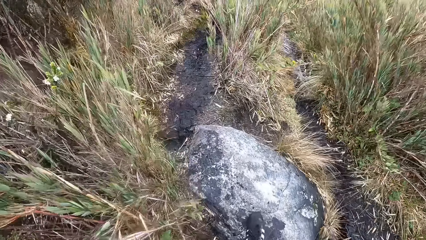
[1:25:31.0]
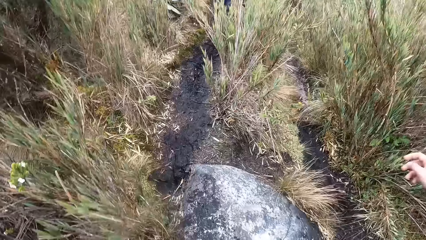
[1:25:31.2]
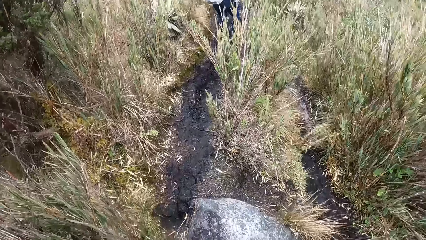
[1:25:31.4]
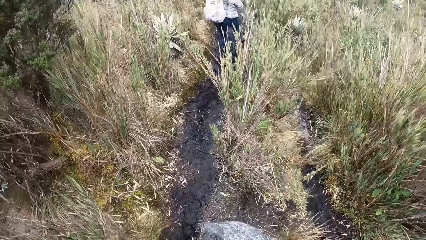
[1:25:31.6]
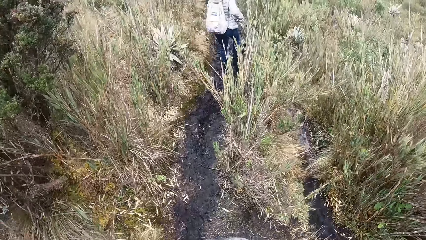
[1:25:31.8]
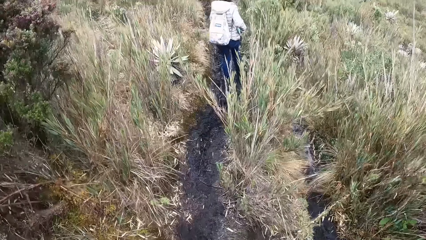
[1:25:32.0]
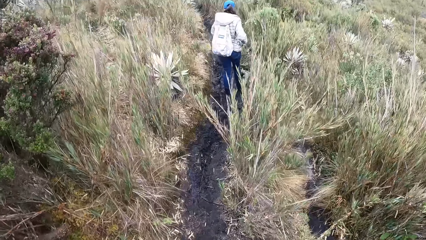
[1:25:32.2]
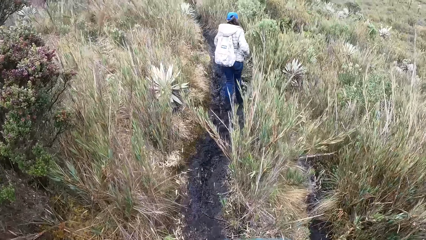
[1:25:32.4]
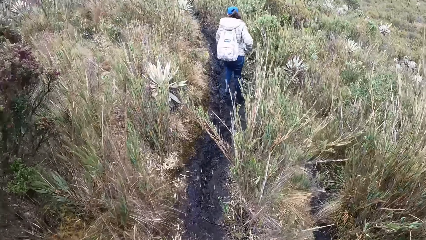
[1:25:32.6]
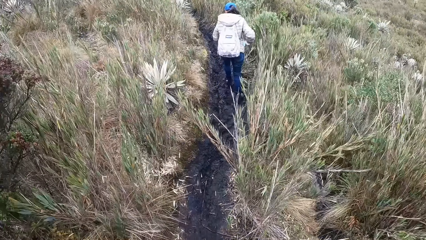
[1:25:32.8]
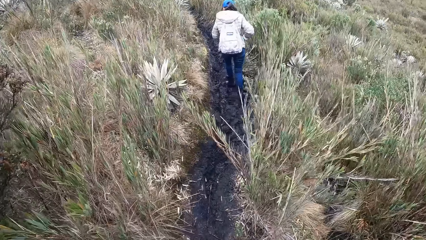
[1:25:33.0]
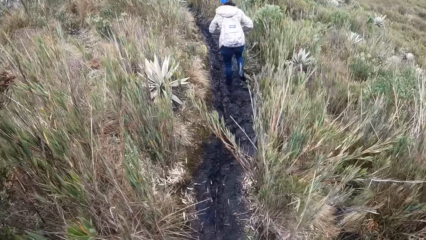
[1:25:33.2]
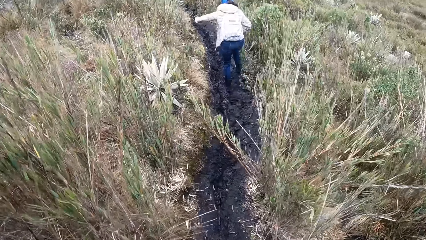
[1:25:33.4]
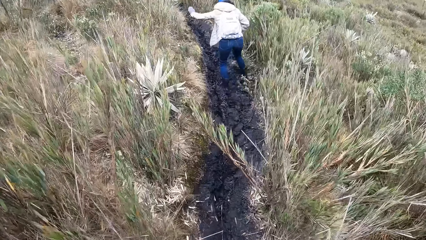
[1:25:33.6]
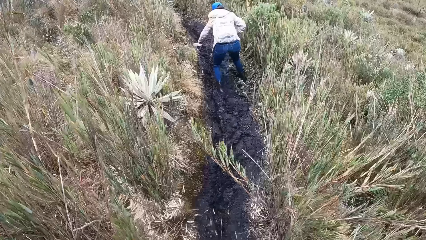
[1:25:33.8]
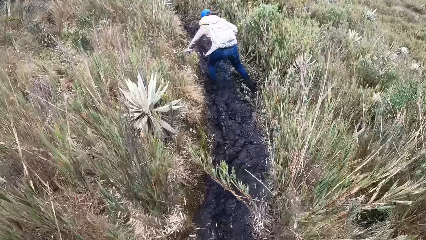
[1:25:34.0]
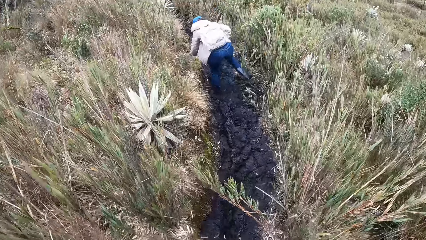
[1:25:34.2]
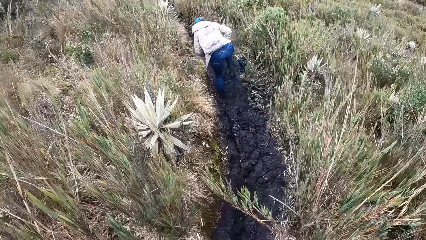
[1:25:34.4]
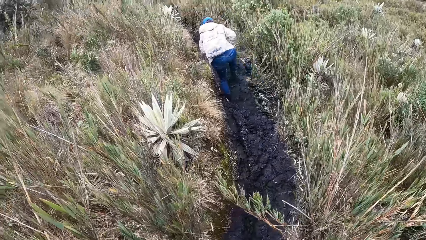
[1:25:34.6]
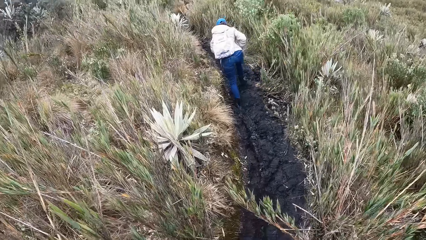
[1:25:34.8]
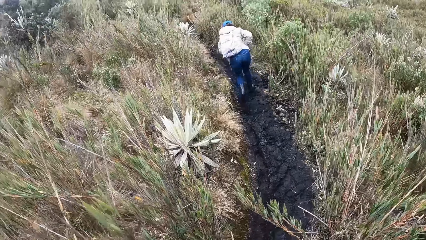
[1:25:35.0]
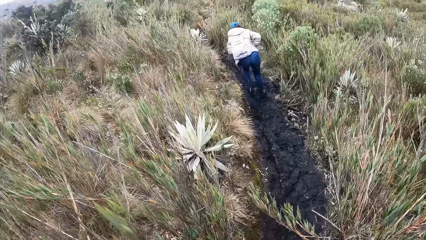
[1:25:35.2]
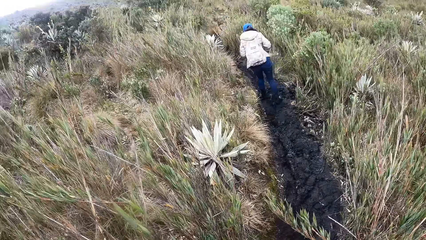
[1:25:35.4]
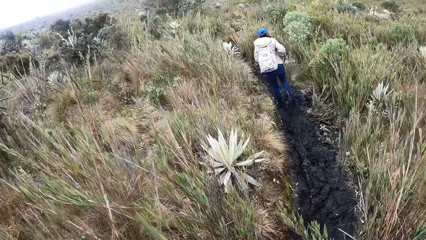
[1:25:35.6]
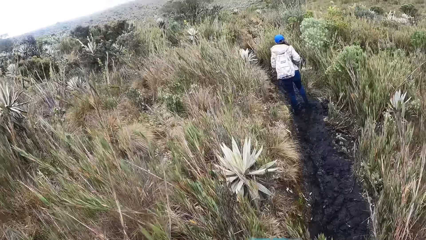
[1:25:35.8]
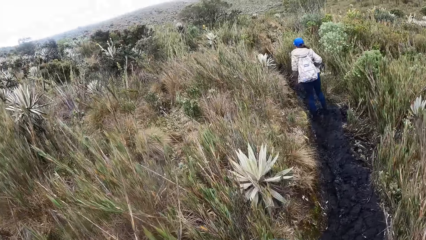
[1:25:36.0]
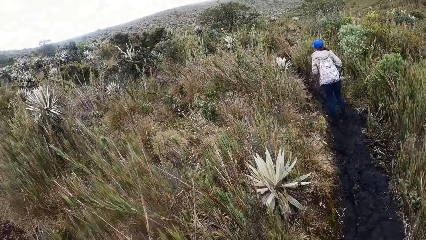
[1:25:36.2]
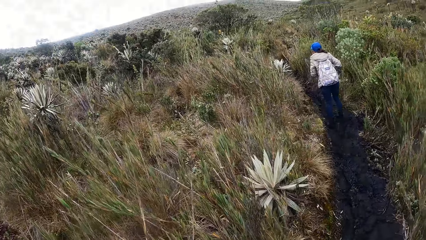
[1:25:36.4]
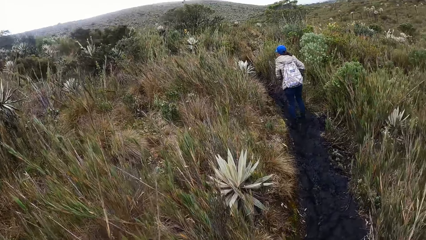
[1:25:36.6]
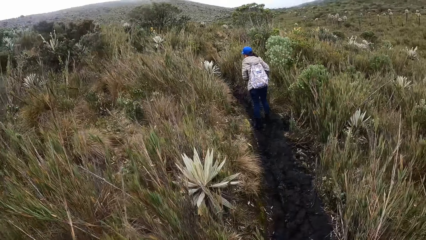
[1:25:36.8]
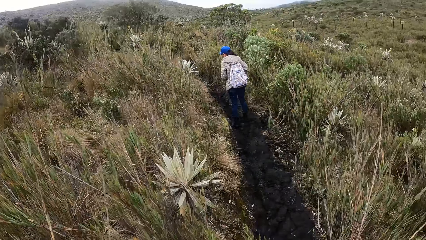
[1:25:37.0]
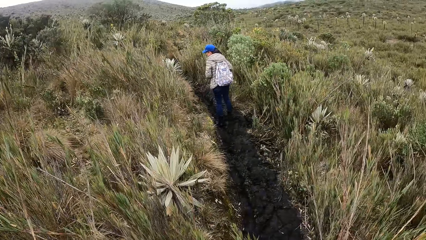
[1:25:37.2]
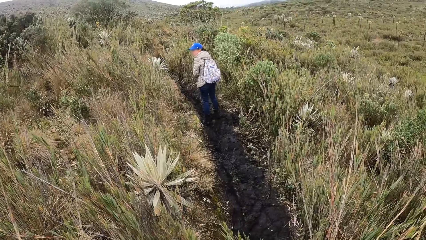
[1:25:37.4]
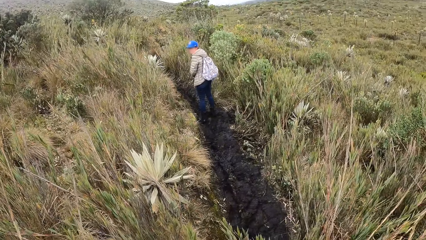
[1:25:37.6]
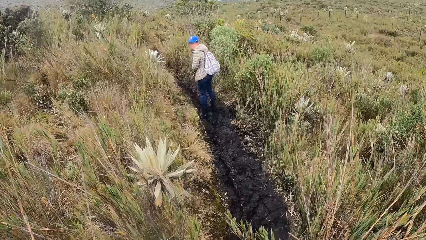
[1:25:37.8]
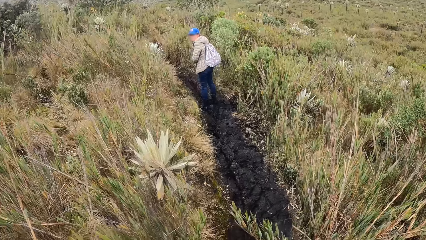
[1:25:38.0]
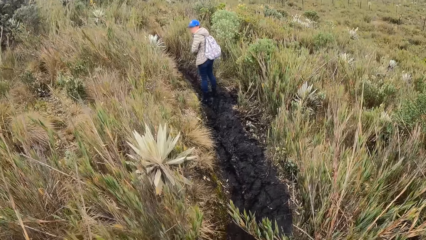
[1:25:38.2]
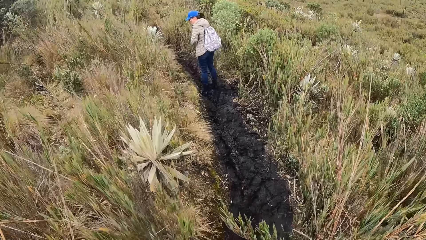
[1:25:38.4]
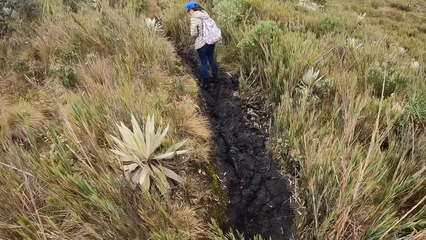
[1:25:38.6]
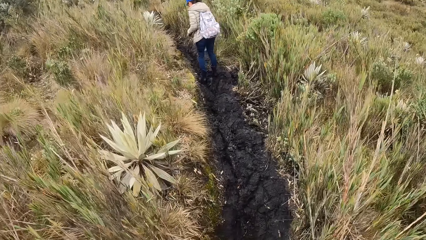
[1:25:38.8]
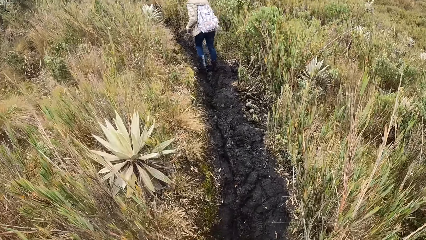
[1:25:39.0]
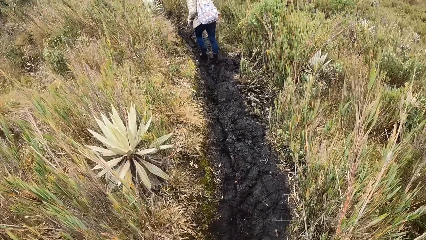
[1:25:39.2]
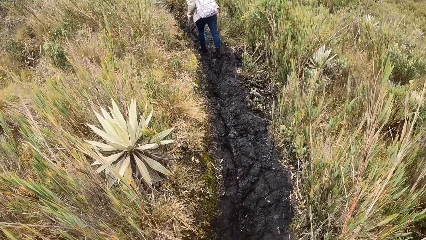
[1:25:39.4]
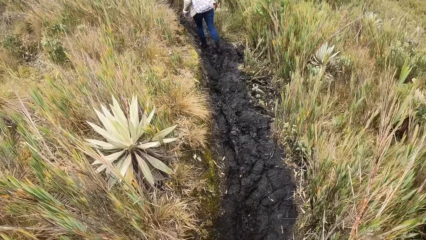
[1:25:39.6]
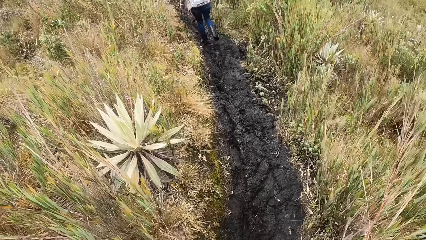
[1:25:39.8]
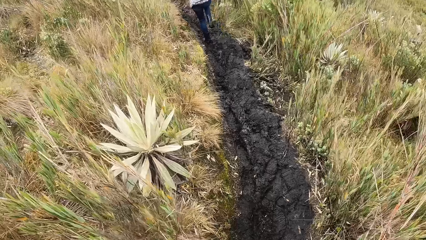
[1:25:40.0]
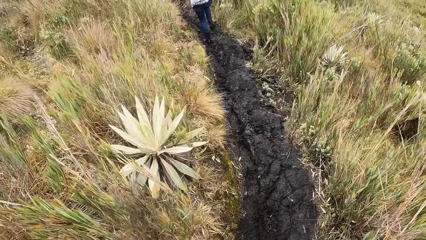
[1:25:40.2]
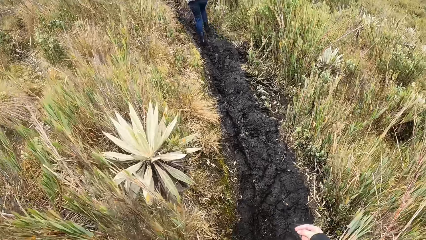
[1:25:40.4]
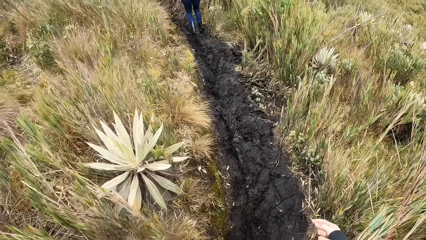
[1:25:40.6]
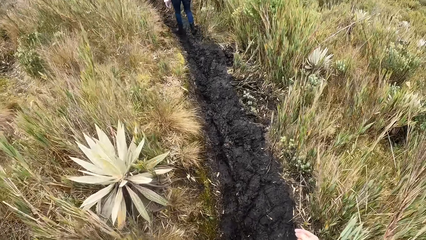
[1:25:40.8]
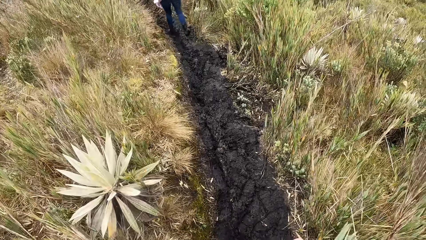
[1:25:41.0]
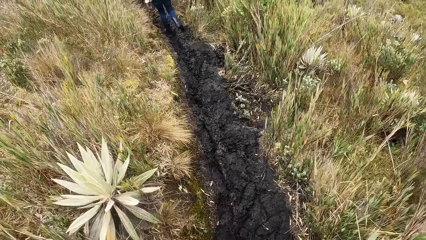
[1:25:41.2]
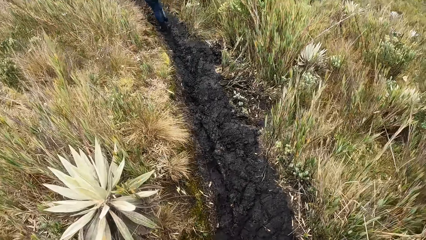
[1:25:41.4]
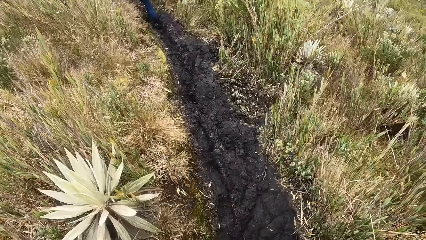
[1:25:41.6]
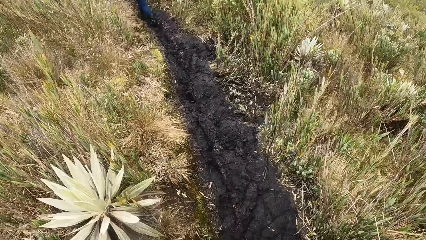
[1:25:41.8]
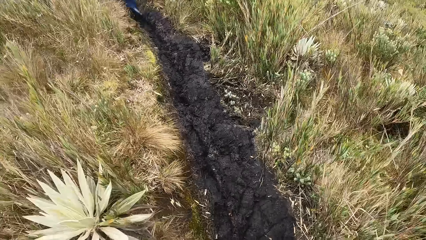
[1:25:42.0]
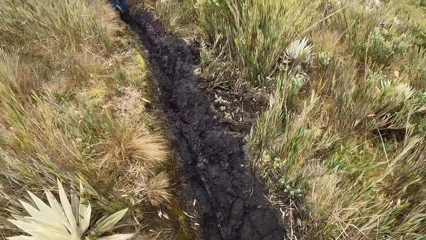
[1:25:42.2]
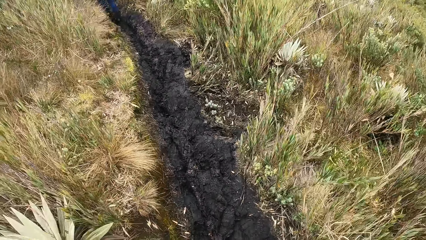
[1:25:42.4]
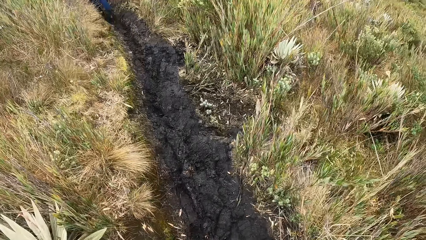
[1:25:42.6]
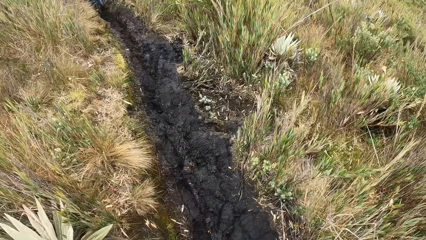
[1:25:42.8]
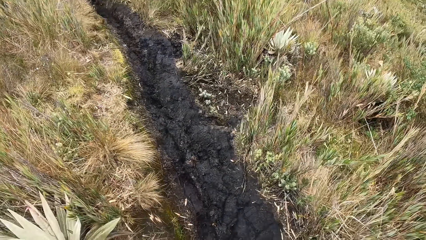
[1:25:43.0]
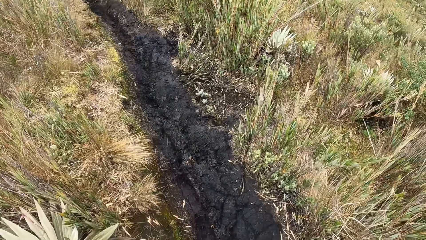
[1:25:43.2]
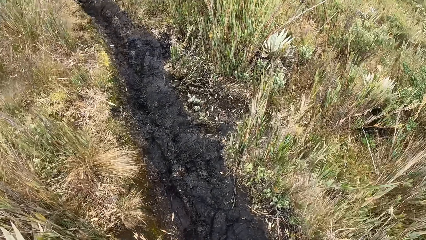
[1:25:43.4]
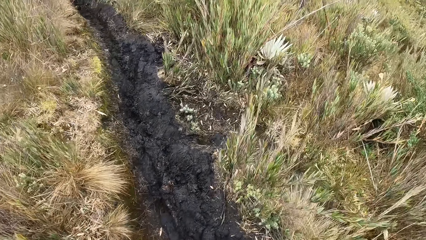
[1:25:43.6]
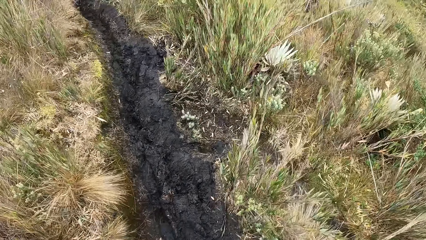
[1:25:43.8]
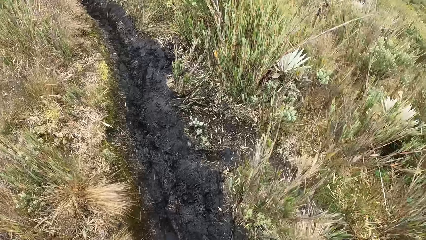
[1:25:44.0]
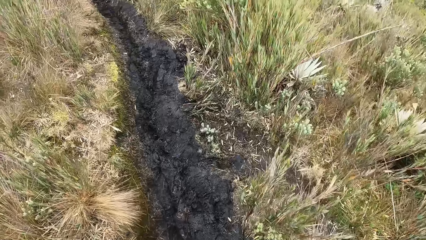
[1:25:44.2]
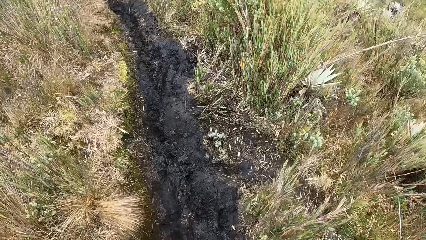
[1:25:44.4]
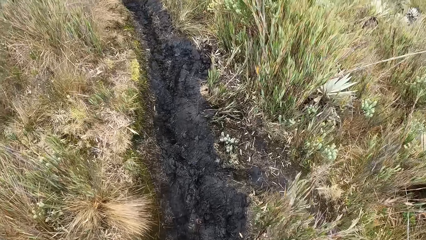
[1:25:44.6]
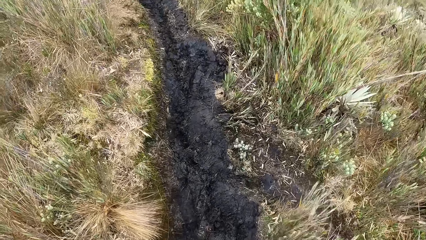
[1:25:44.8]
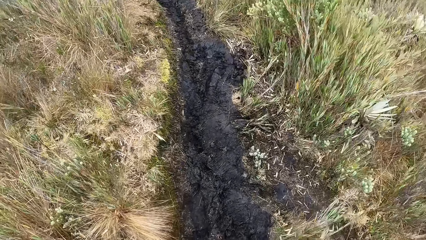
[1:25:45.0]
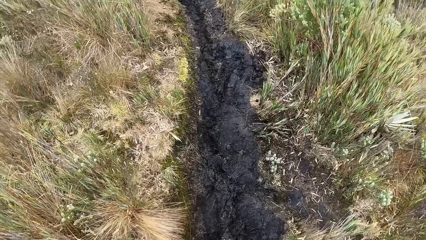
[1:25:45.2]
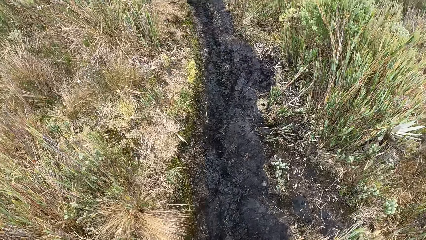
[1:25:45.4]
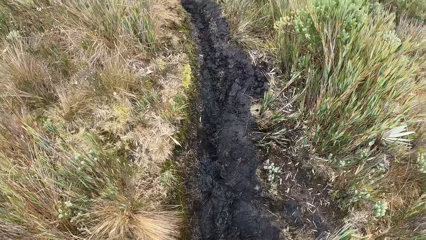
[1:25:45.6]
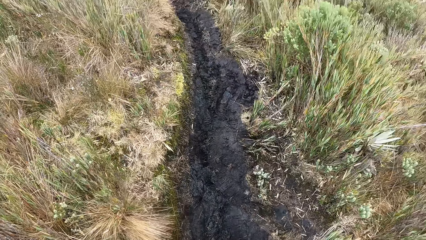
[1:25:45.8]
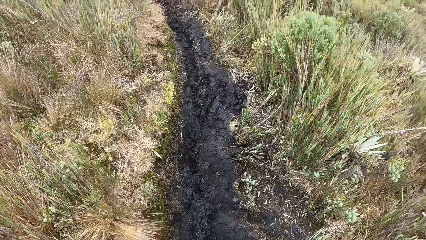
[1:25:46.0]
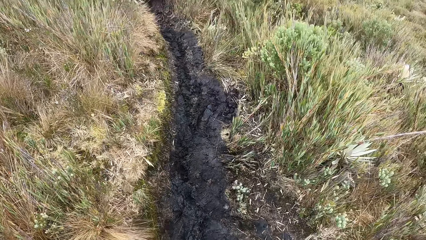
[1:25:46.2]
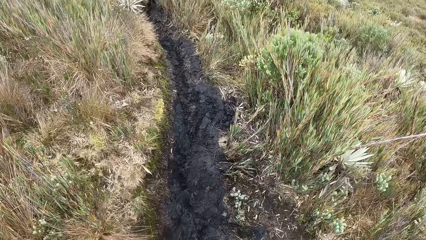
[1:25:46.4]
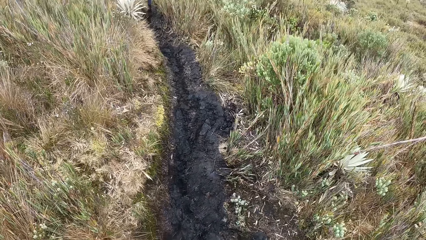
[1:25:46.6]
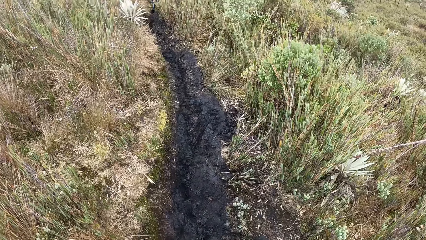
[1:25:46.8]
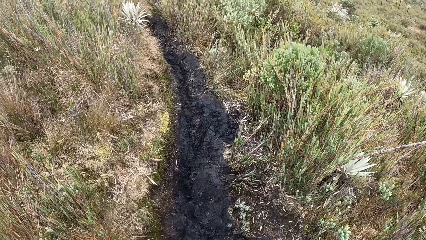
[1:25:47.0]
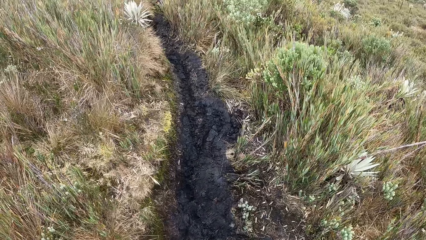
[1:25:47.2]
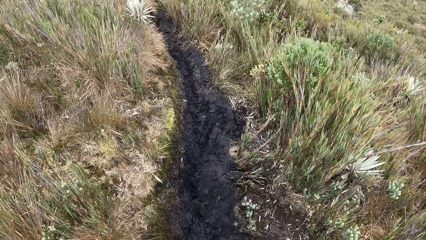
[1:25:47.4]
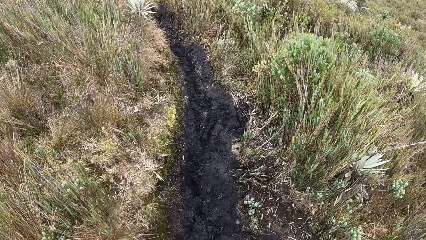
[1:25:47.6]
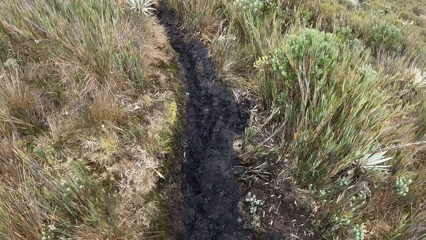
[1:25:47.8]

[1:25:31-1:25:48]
The camera wearer stretches his right hand. A woman walks along the forest.
